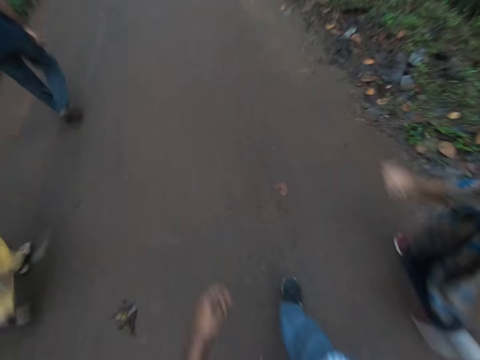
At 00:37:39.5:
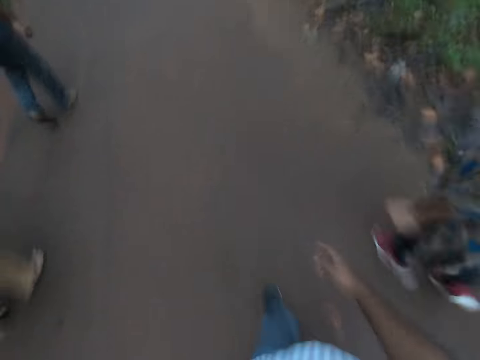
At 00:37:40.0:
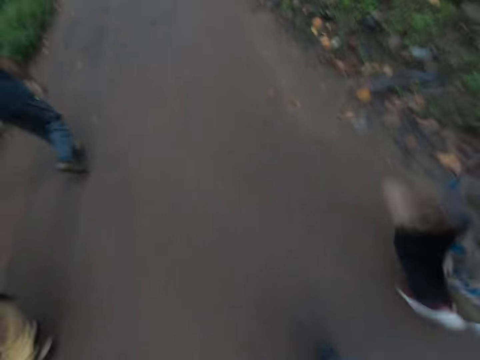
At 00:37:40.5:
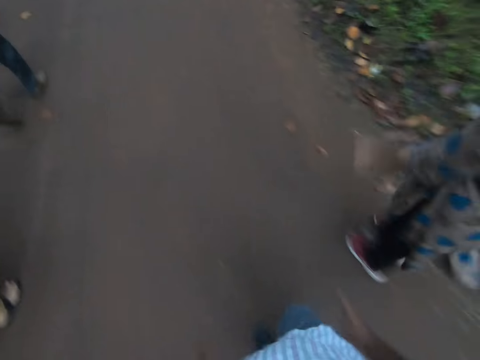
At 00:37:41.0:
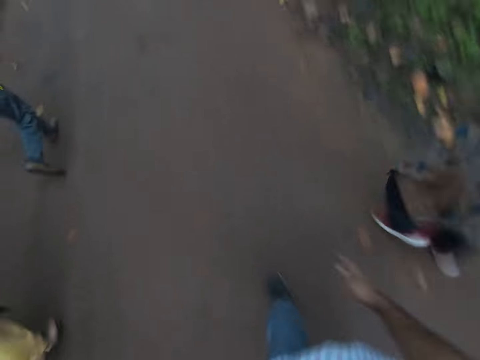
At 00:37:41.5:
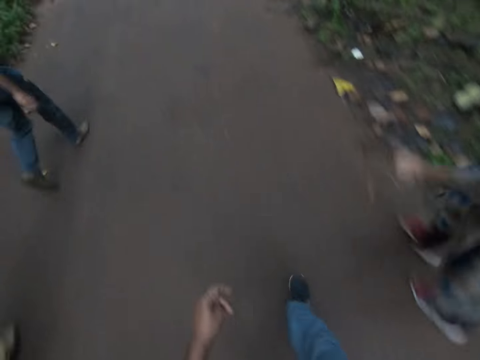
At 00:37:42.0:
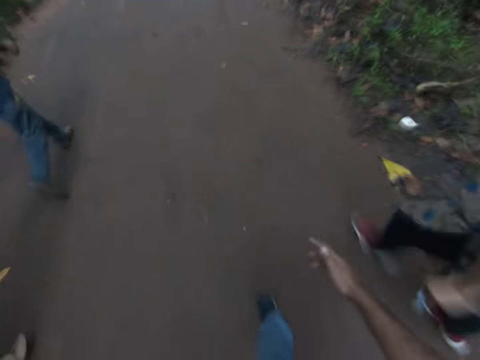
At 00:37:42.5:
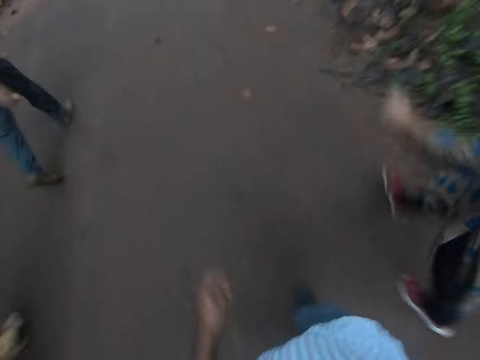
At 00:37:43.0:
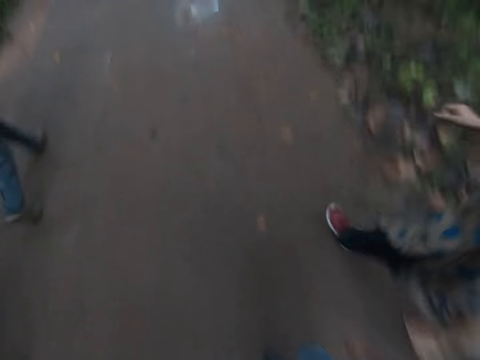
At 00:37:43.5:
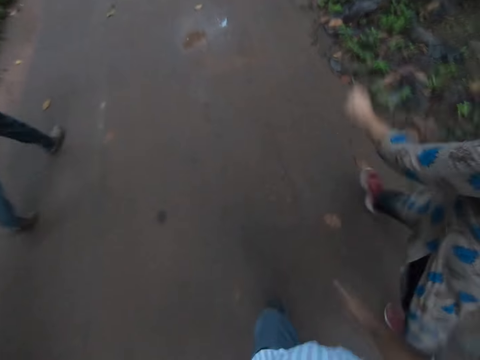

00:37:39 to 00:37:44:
The camera wearer interacts with the woman, a man, another man and another woman.

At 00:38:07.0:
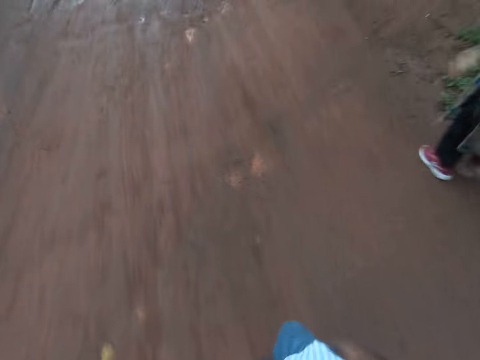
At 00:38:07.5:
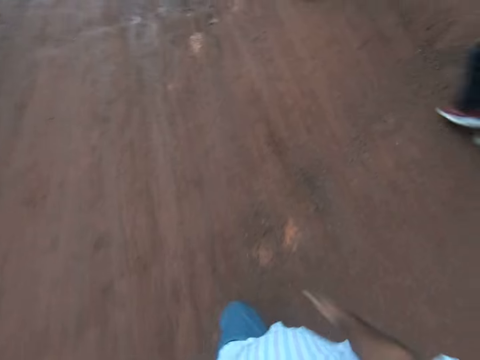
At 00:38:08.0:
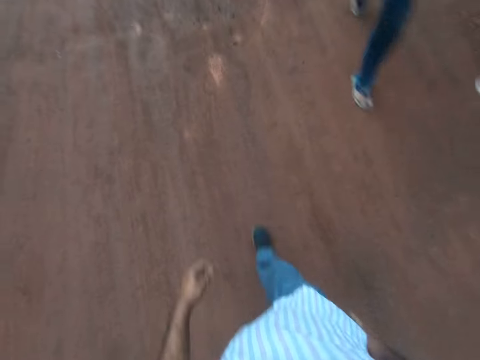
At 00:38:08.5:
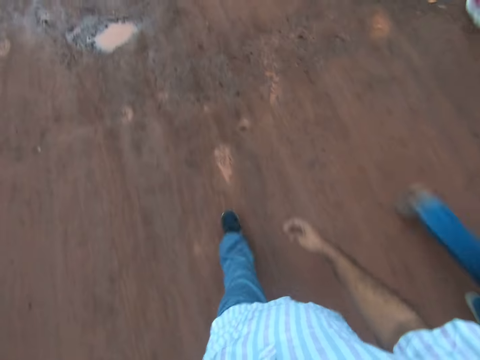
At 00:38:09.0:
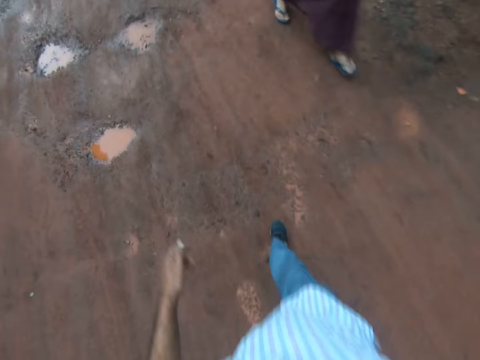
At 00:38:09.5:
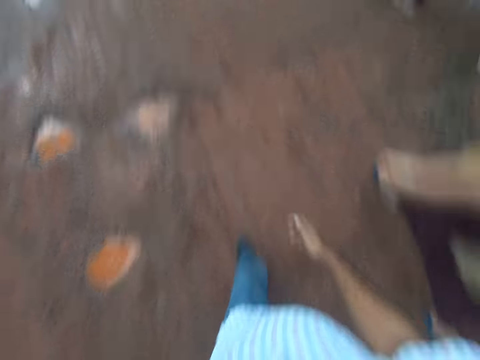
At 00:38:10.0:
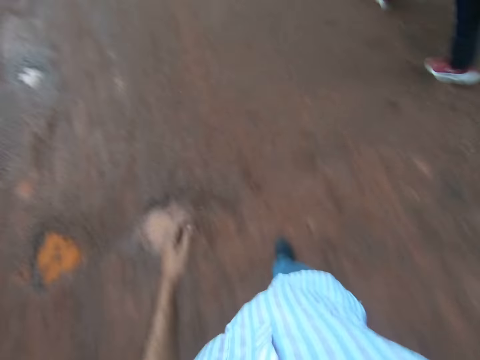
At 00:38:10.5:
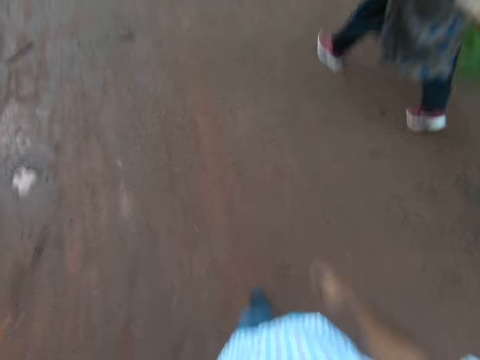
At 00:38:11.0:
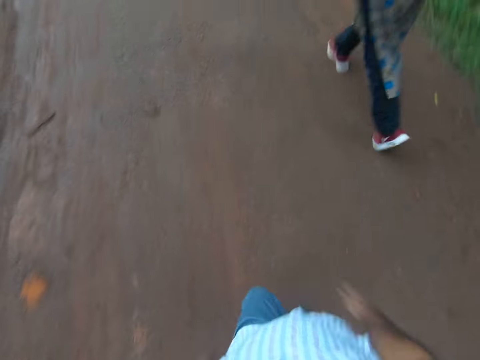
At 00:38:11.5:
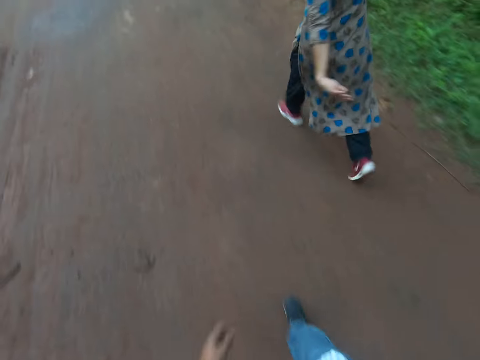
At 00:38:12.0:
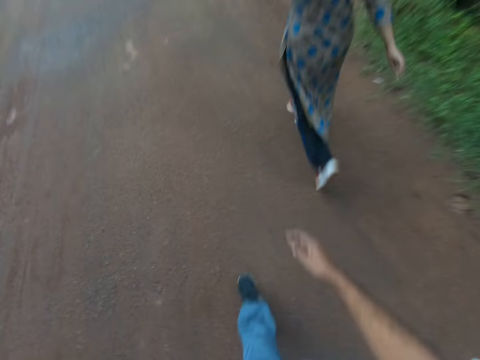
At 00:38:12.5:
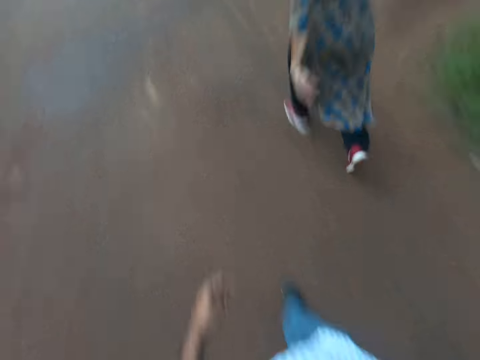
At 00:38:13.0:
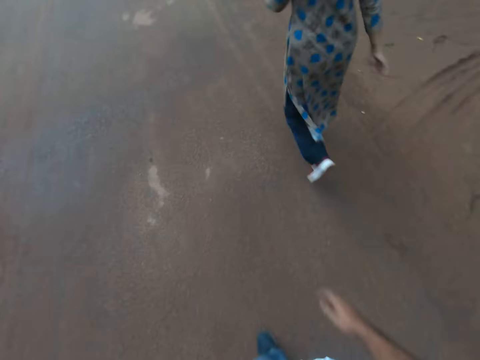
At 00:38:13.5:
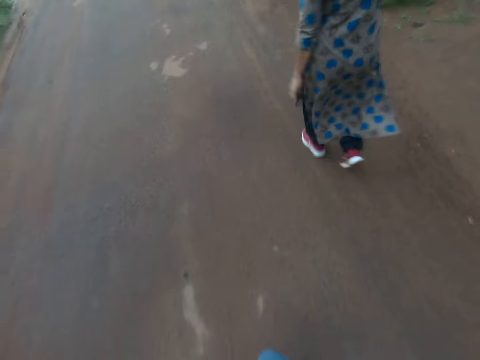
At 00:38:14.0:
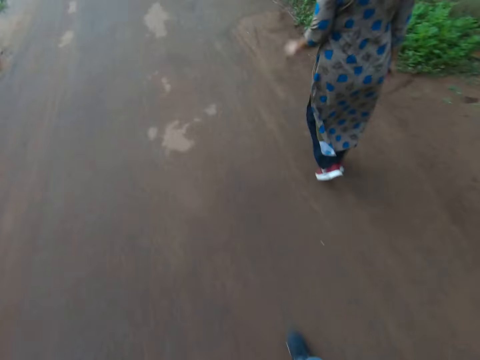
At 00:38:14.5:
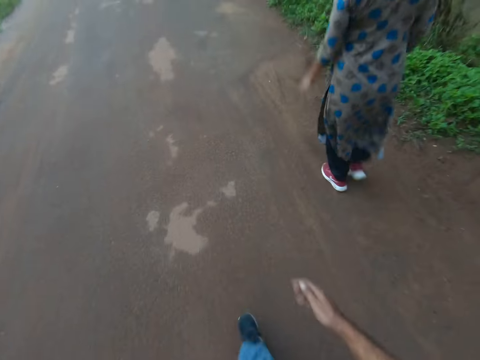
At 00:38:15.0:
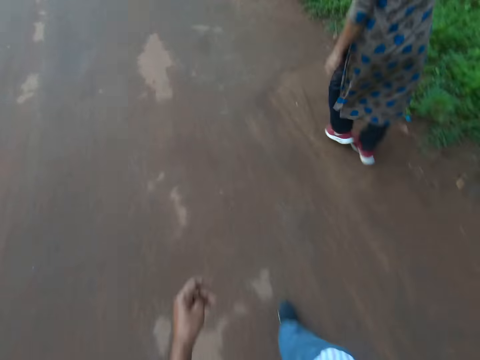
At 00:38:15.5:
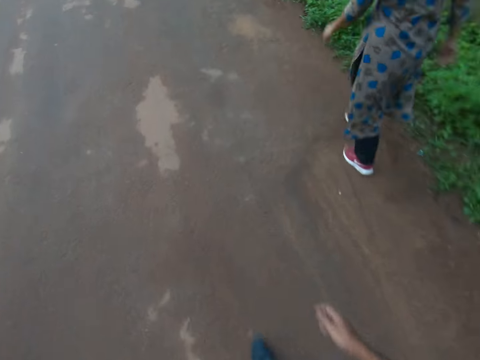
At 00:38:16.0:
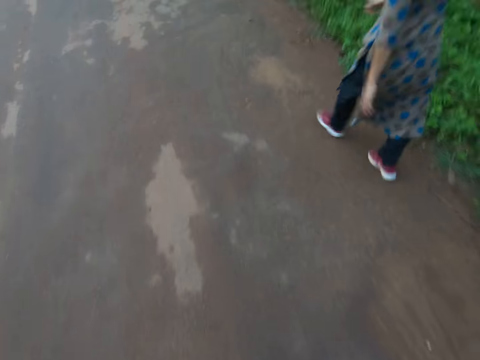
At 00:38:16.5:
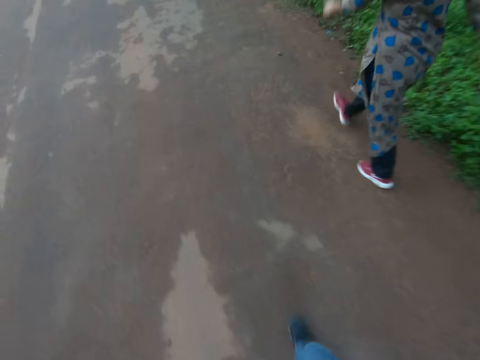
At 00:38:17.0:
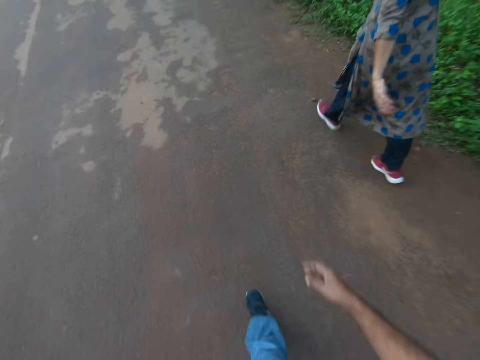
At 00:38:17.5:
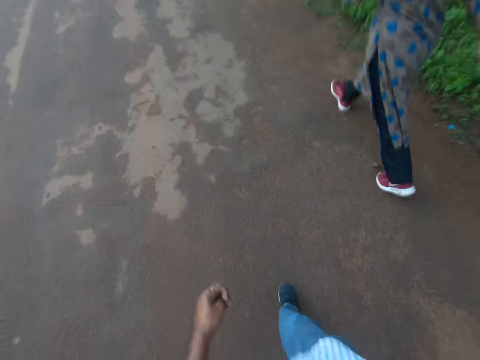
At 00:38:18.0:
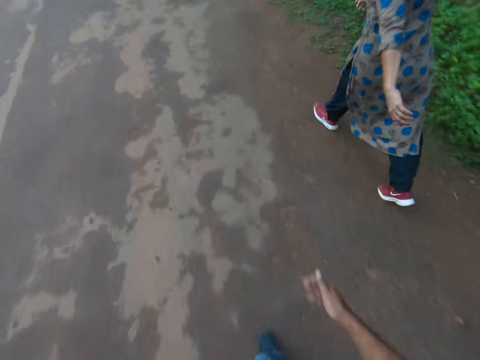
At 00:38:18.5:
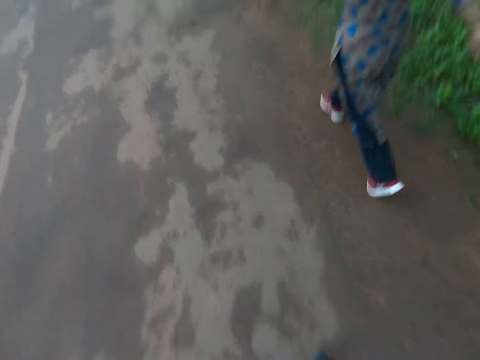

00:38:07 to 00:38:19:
Another woman walks past the middle of the camera wearer and the first woman in the opposite direction. She walks past the camera wearer in the opposite direction.

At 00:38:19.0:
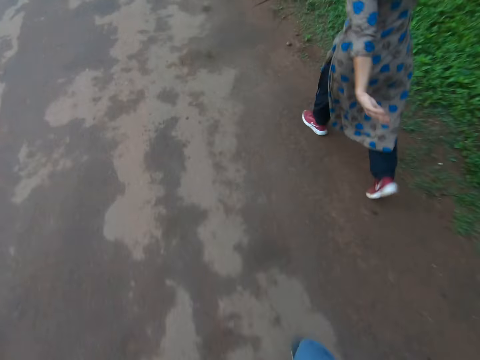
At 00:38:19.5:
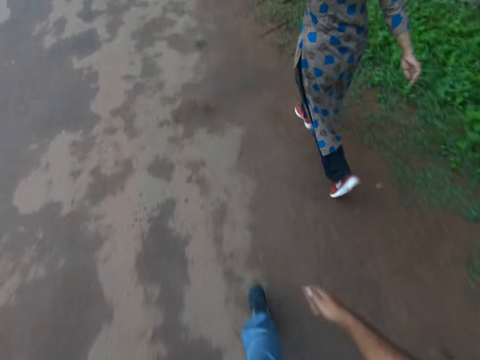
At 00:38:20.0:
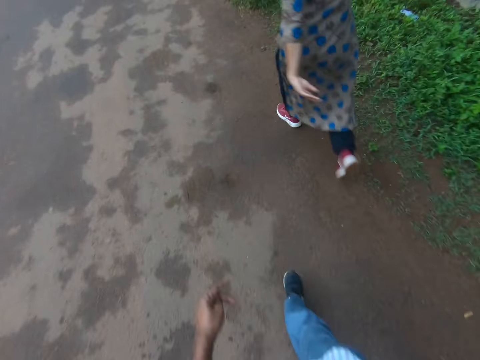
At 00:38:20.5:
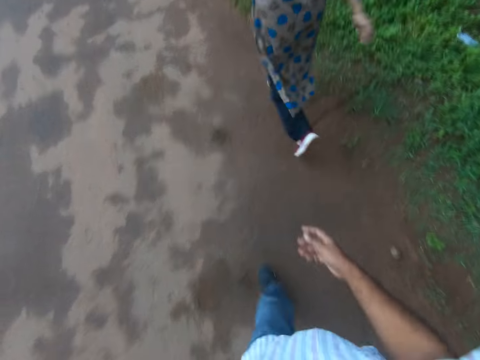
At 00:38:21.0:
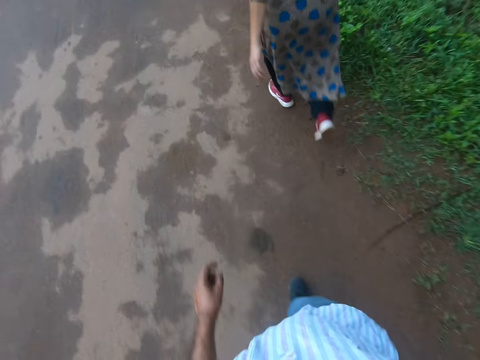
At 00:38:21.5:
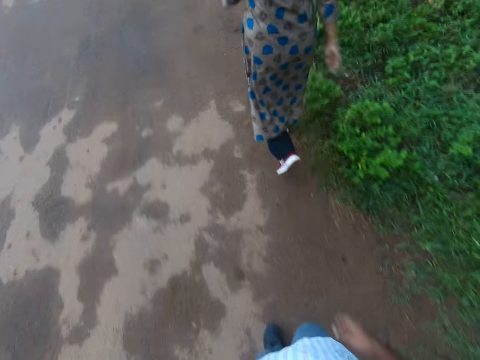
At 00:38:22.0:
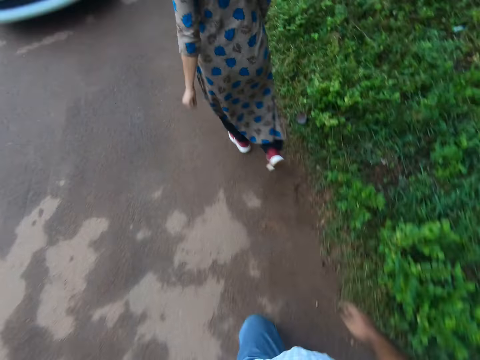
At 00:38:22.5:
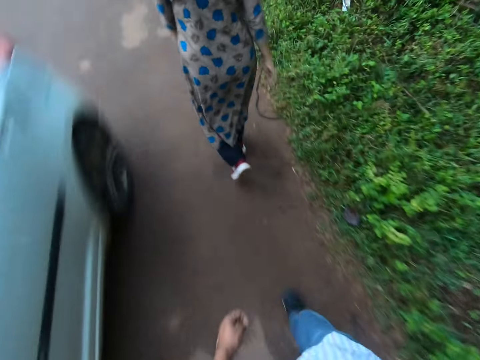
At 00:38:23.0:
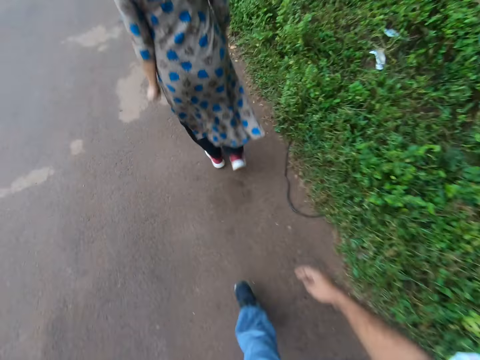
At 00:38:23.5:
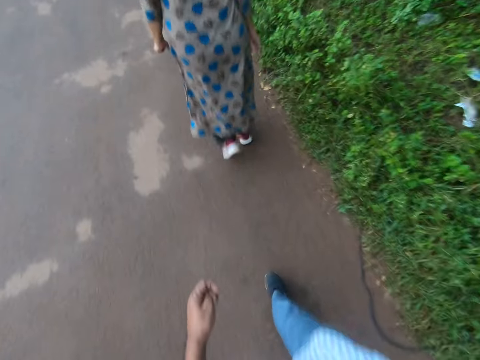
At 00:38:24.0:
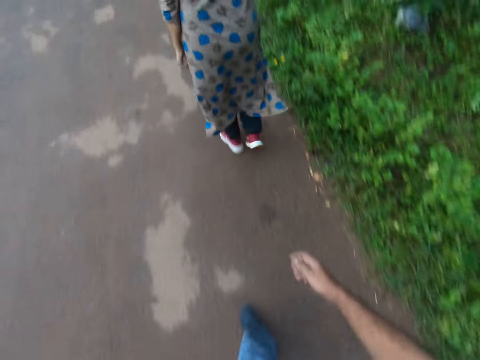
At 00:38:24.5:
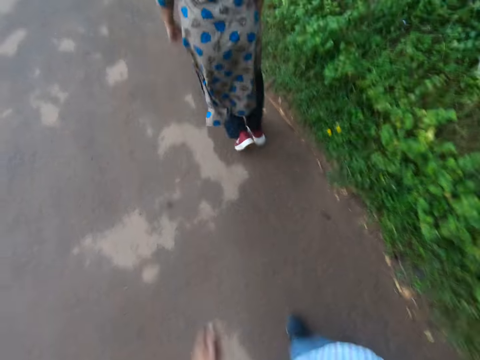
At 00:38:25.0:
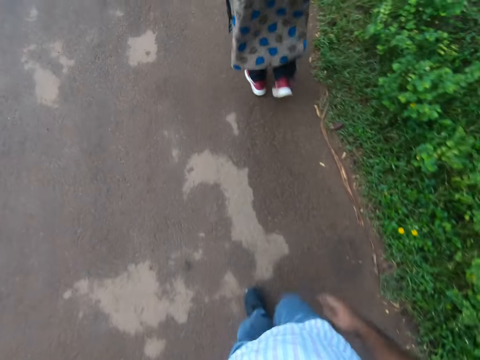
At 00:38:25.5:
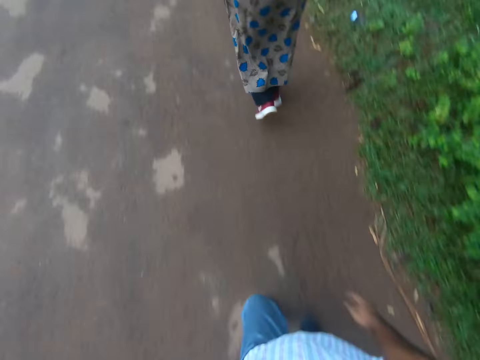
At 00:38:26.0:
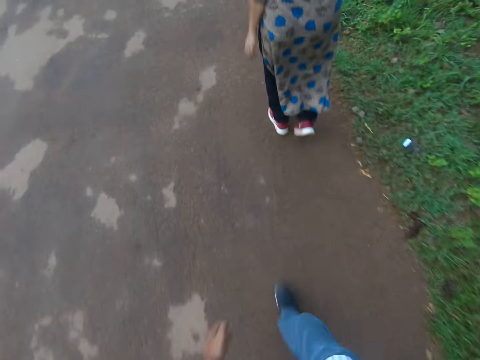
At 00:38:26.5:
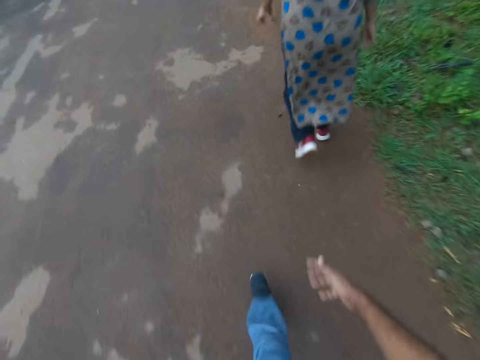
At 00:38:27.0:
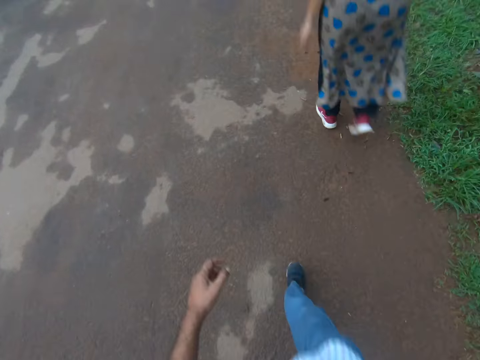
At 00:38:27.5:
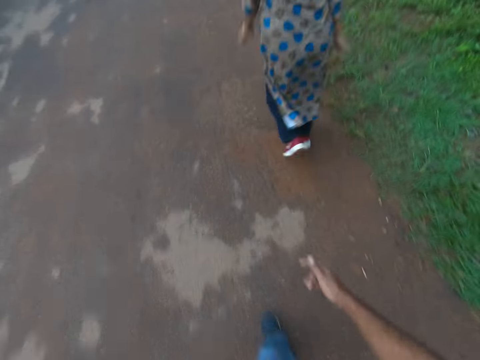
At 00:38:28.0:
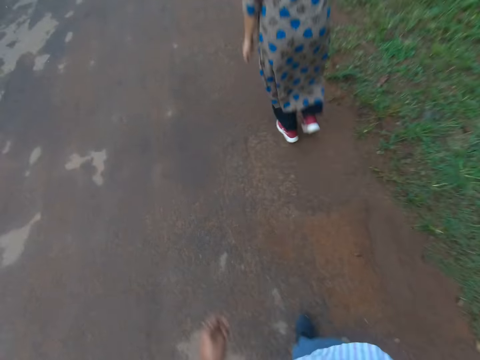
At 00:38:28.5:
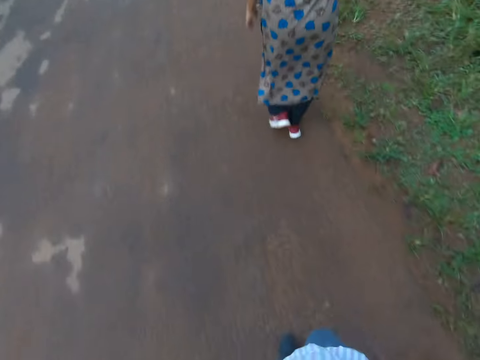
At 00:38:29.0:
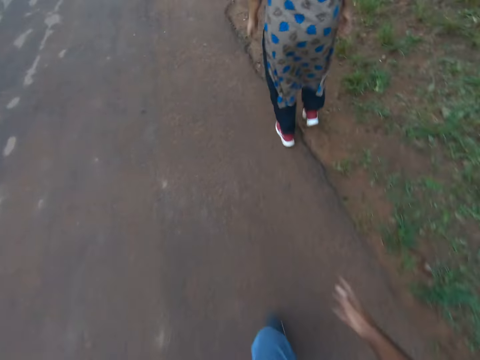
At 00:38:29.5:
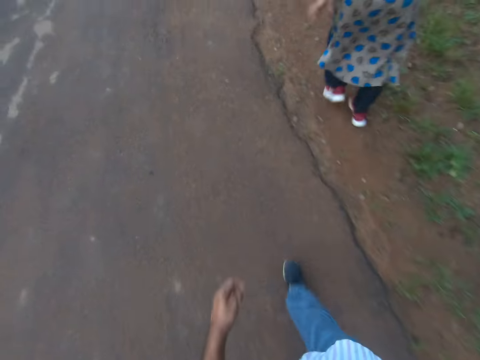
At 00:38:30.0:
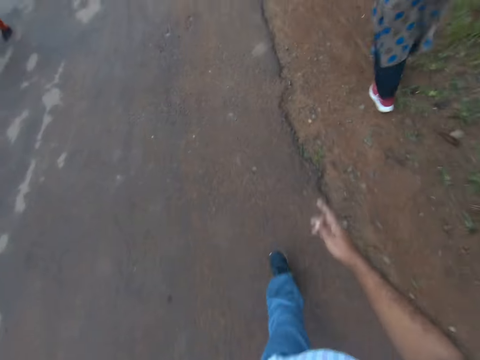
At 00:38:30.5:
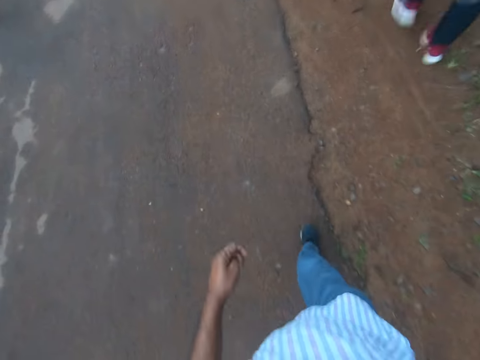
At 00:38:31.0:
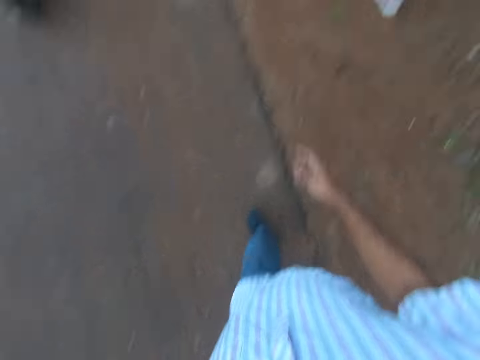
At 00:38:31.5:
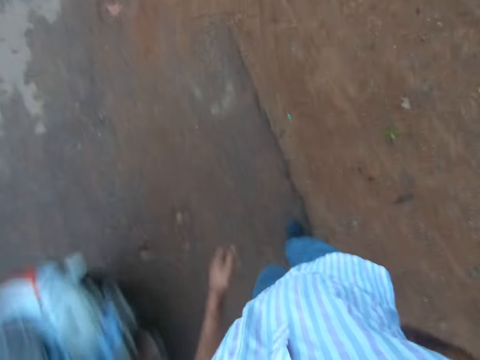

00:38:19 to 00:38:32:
A white car drives past the camera wearer in the opposite direction. The woman walks on the murram road.
